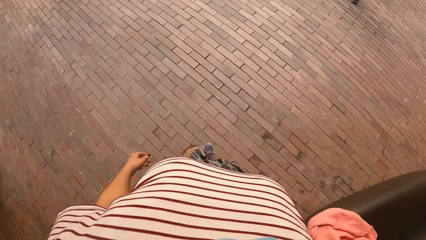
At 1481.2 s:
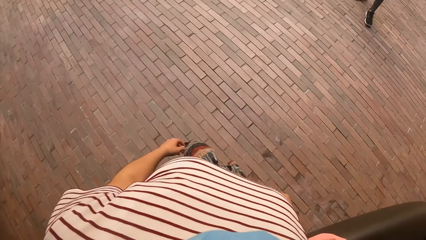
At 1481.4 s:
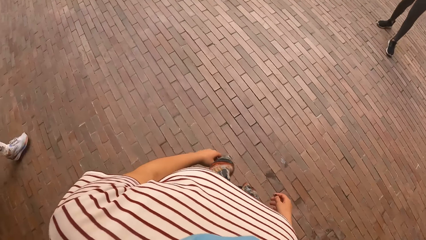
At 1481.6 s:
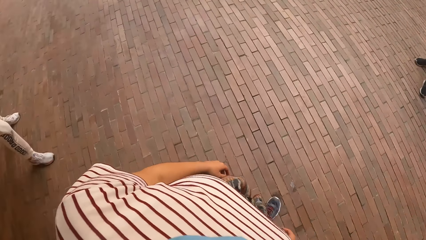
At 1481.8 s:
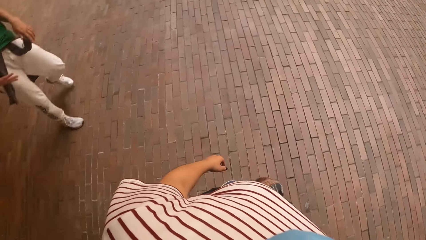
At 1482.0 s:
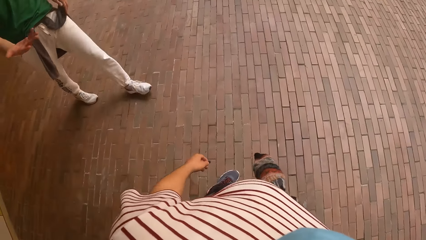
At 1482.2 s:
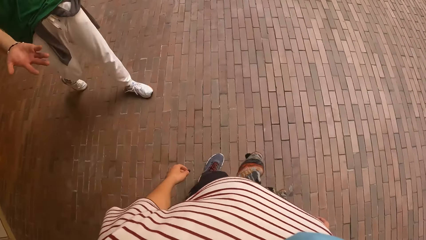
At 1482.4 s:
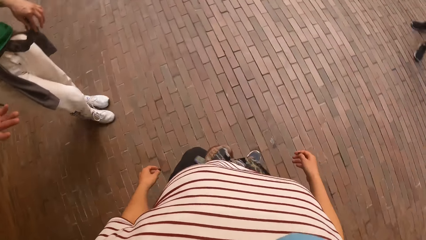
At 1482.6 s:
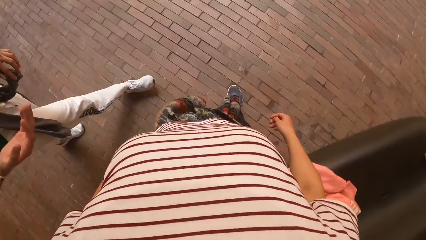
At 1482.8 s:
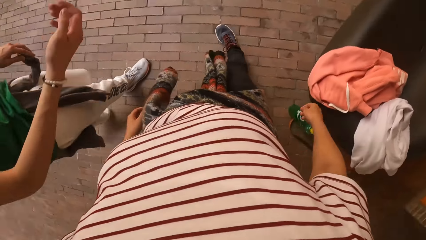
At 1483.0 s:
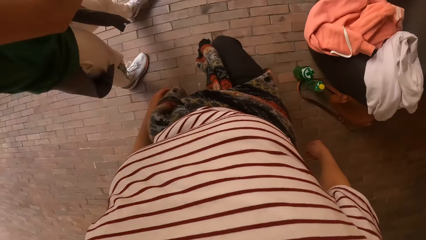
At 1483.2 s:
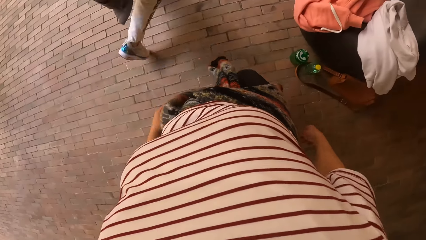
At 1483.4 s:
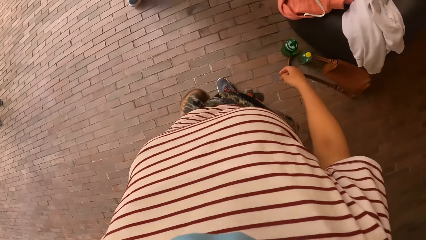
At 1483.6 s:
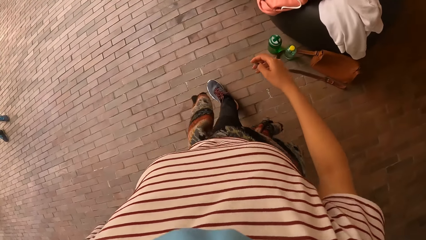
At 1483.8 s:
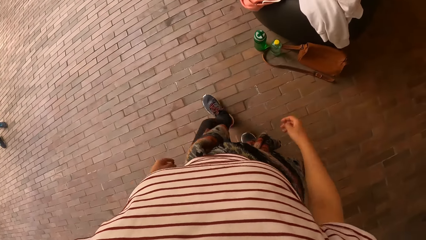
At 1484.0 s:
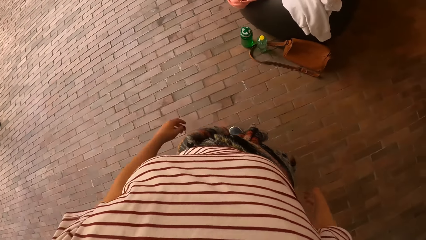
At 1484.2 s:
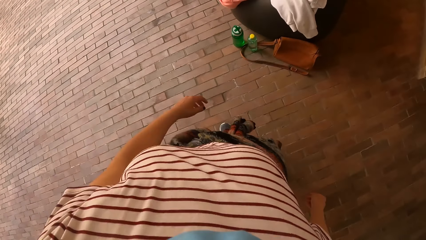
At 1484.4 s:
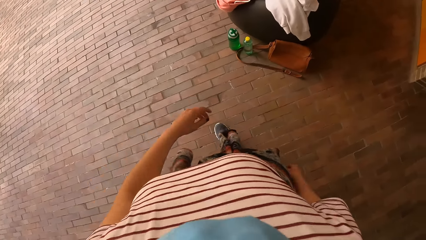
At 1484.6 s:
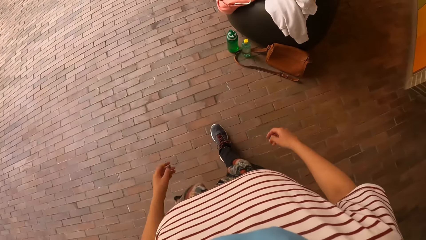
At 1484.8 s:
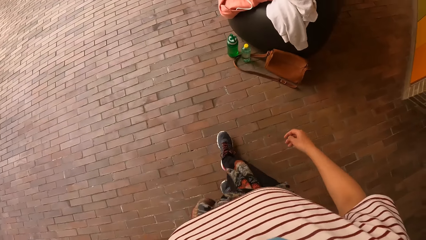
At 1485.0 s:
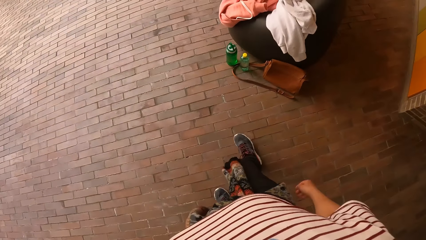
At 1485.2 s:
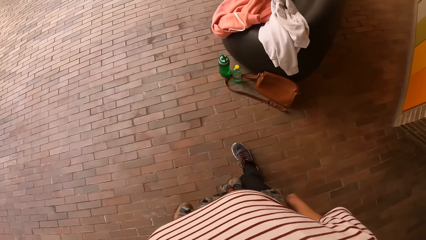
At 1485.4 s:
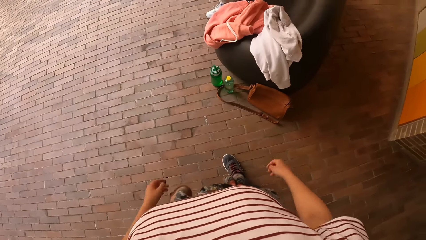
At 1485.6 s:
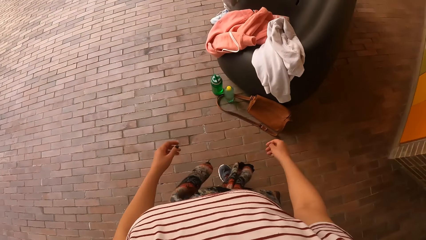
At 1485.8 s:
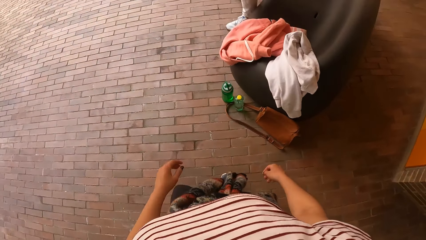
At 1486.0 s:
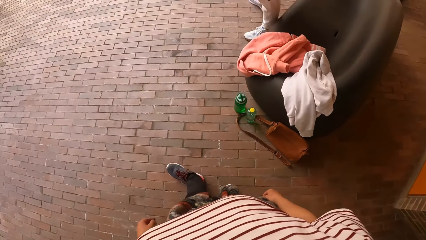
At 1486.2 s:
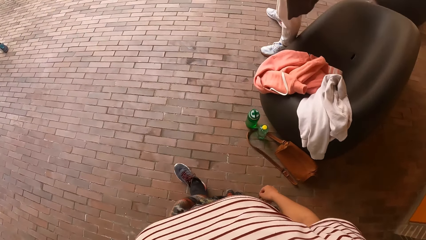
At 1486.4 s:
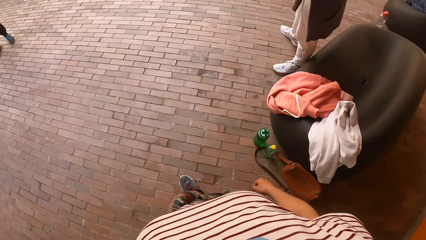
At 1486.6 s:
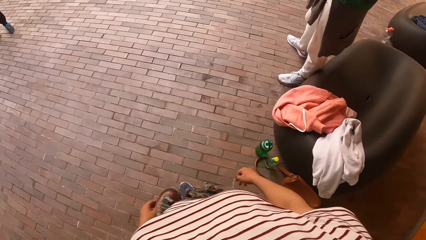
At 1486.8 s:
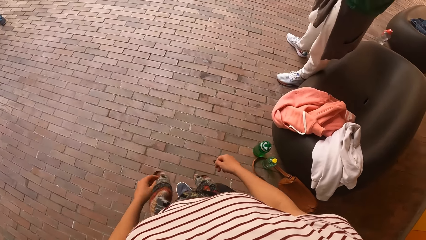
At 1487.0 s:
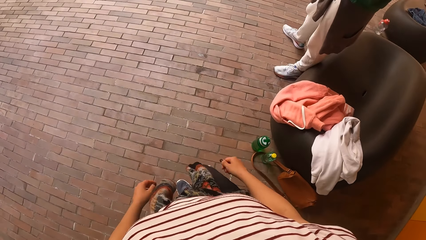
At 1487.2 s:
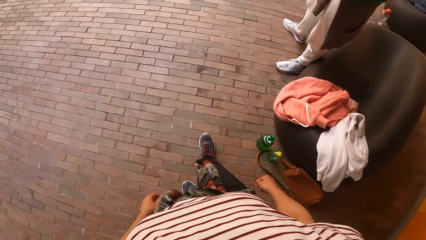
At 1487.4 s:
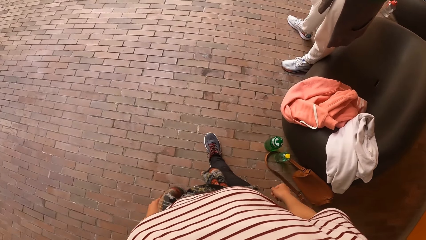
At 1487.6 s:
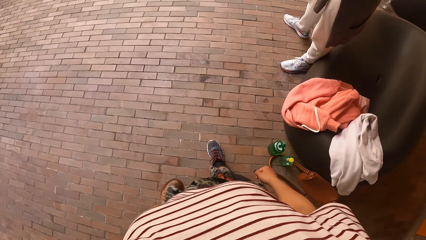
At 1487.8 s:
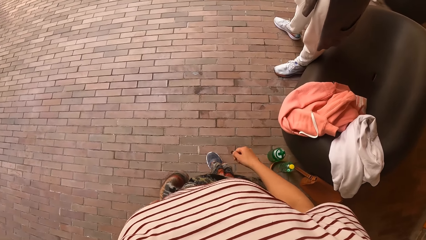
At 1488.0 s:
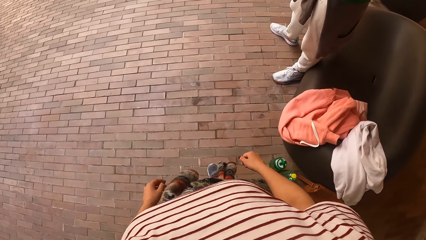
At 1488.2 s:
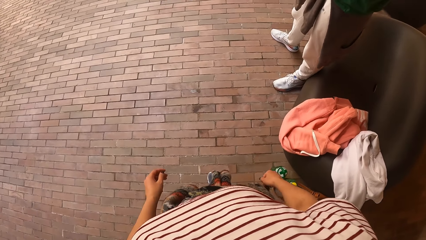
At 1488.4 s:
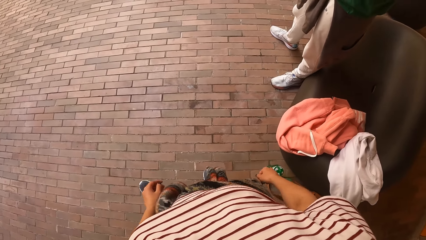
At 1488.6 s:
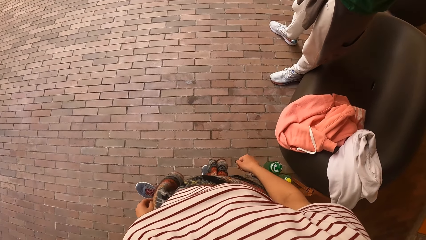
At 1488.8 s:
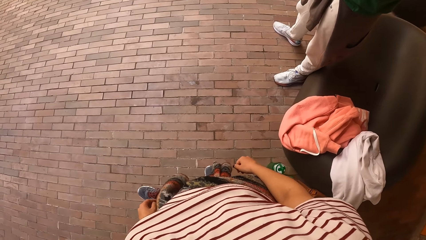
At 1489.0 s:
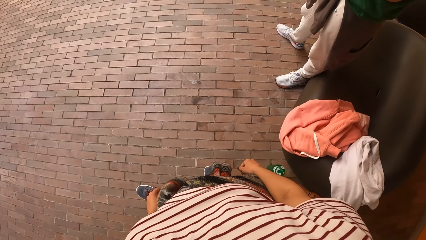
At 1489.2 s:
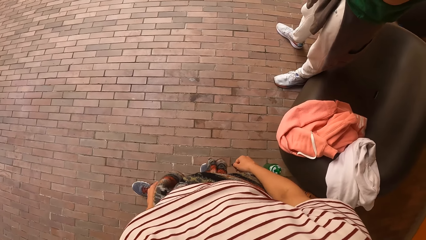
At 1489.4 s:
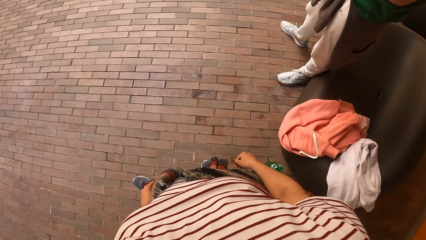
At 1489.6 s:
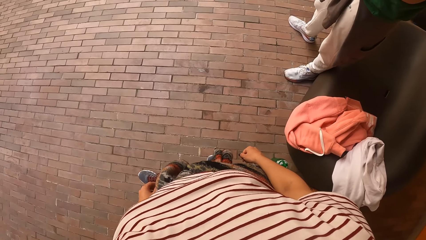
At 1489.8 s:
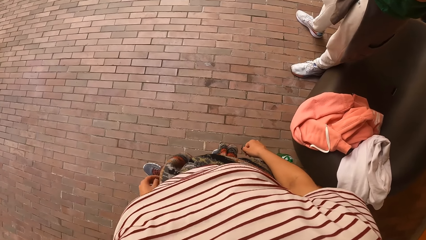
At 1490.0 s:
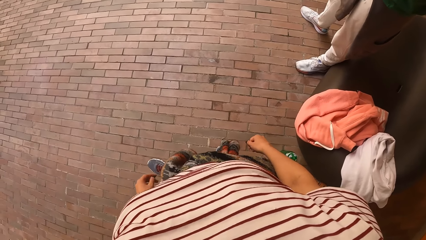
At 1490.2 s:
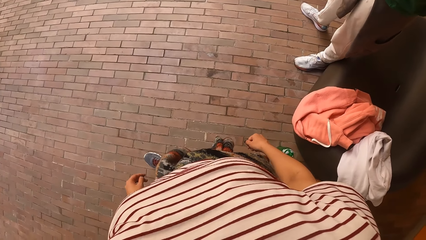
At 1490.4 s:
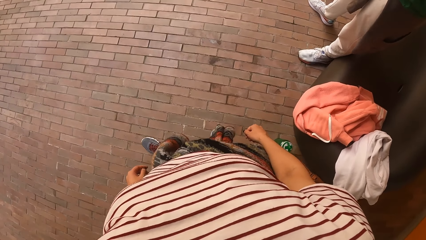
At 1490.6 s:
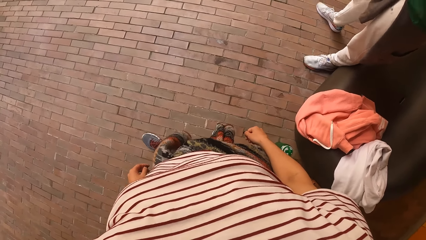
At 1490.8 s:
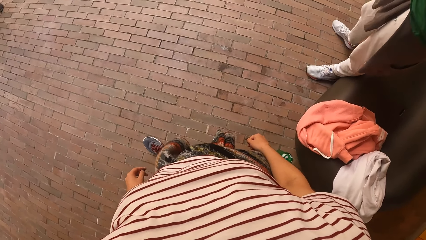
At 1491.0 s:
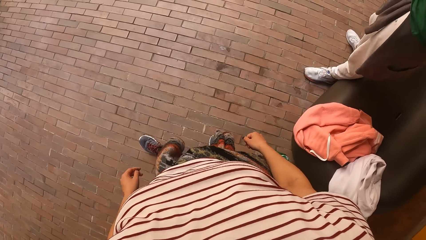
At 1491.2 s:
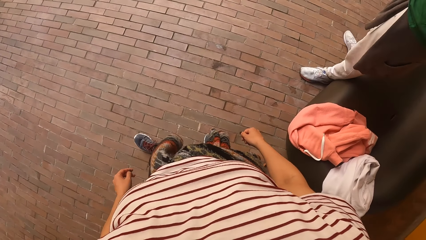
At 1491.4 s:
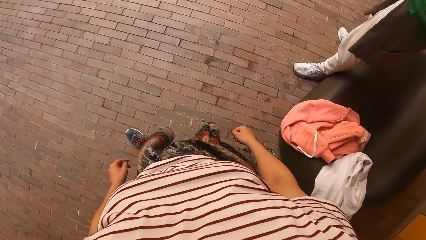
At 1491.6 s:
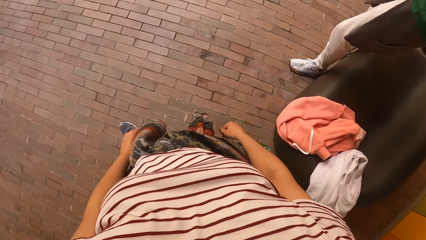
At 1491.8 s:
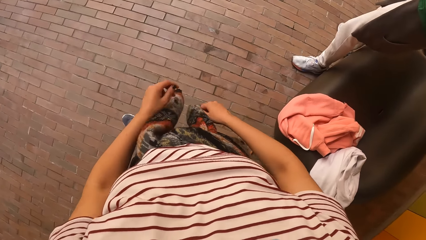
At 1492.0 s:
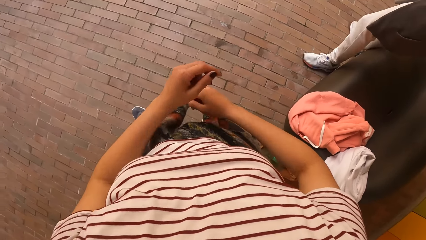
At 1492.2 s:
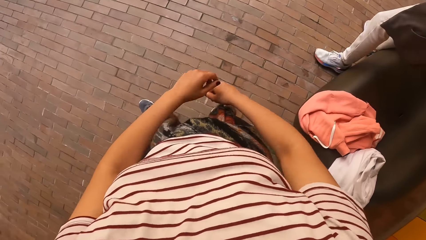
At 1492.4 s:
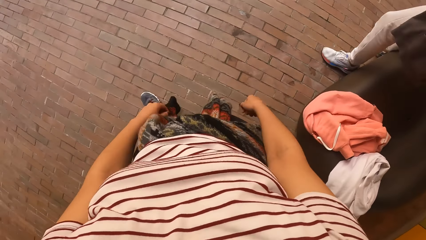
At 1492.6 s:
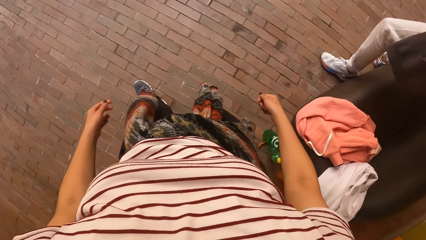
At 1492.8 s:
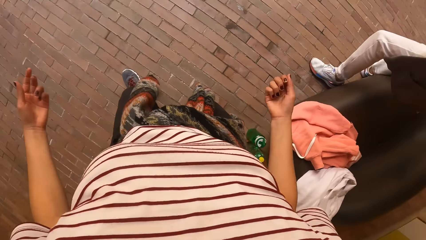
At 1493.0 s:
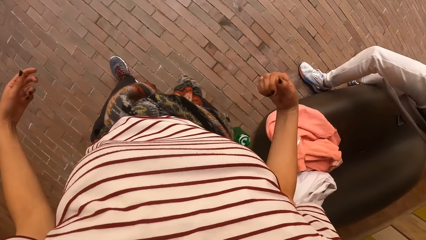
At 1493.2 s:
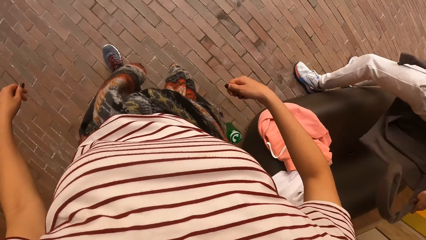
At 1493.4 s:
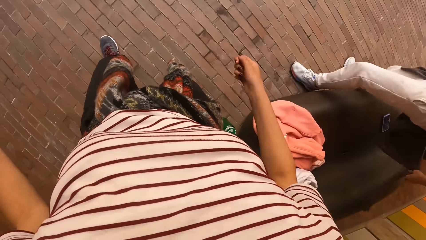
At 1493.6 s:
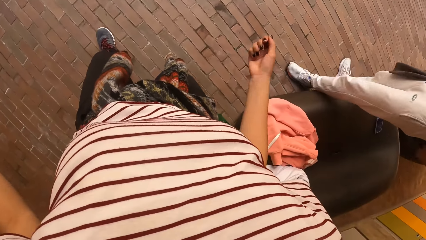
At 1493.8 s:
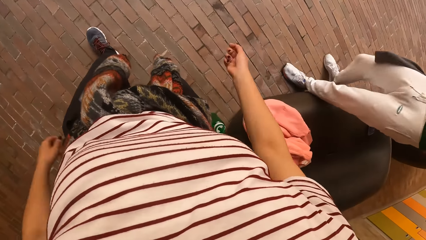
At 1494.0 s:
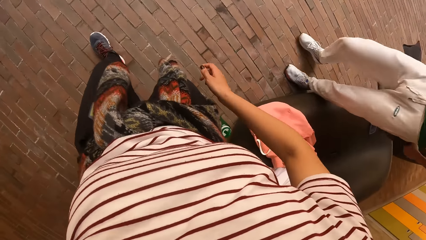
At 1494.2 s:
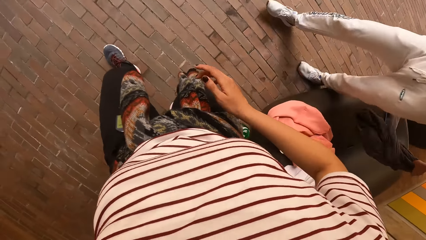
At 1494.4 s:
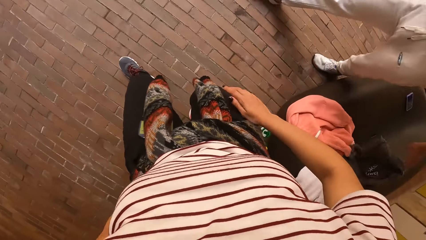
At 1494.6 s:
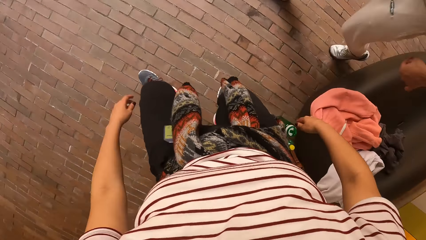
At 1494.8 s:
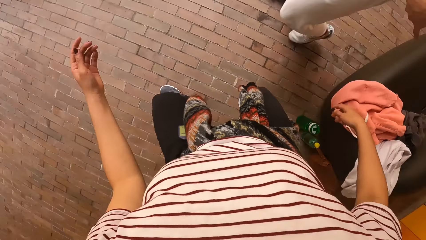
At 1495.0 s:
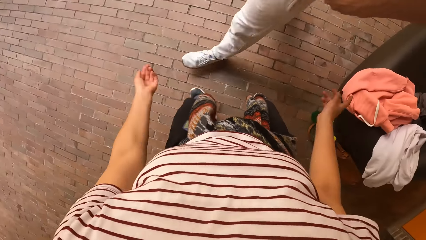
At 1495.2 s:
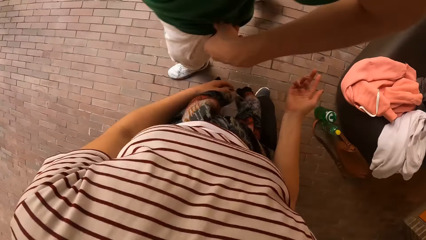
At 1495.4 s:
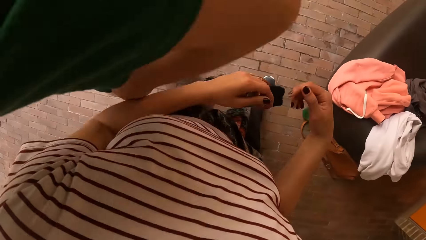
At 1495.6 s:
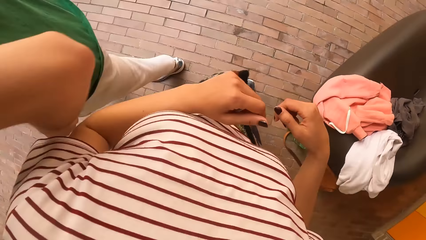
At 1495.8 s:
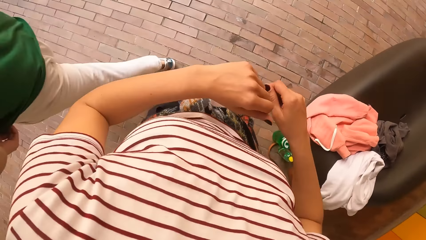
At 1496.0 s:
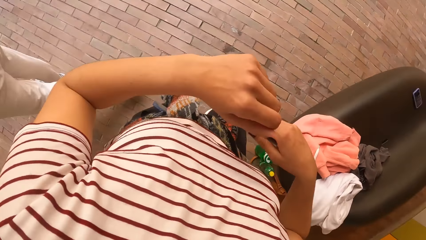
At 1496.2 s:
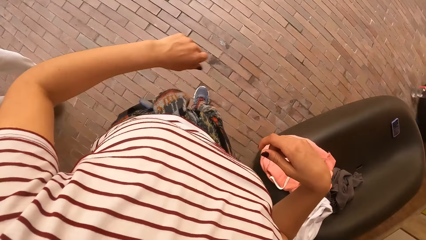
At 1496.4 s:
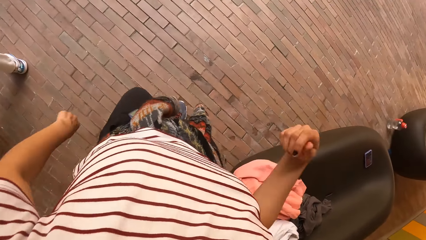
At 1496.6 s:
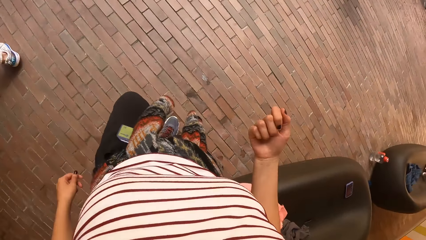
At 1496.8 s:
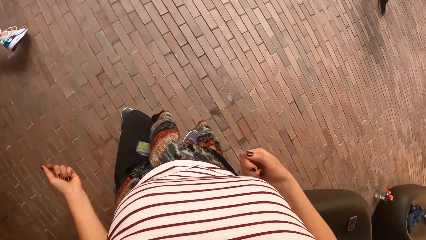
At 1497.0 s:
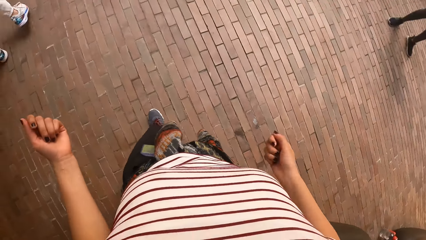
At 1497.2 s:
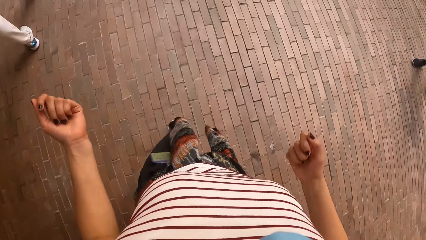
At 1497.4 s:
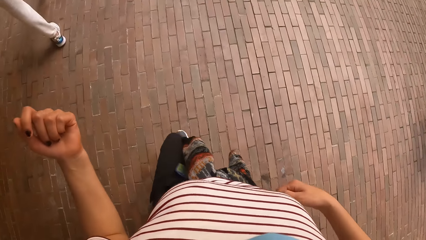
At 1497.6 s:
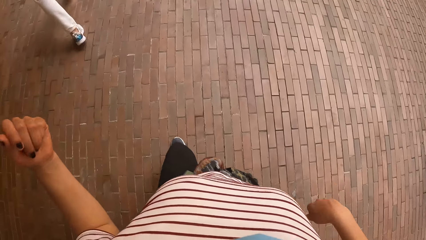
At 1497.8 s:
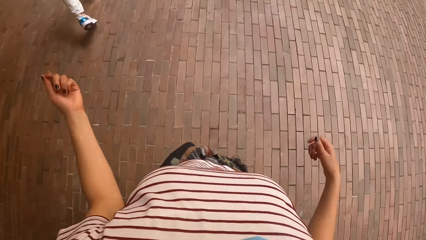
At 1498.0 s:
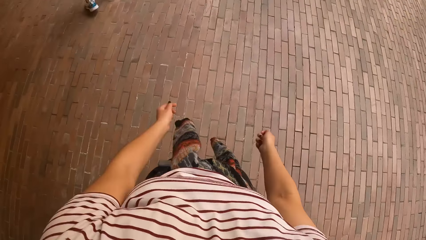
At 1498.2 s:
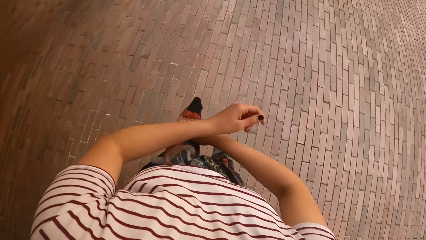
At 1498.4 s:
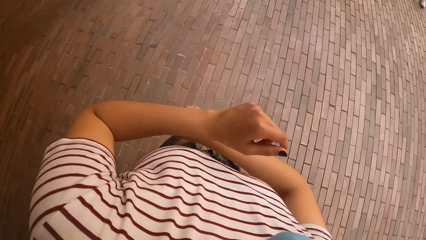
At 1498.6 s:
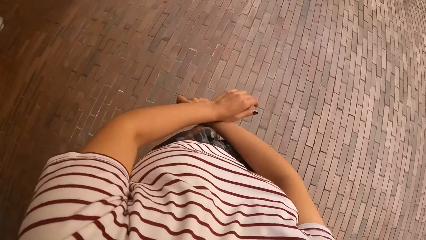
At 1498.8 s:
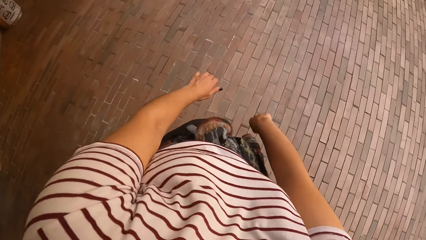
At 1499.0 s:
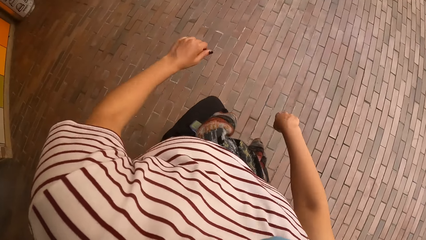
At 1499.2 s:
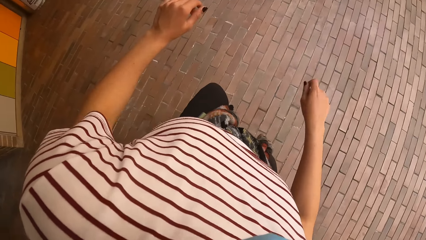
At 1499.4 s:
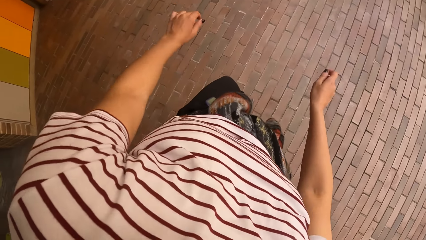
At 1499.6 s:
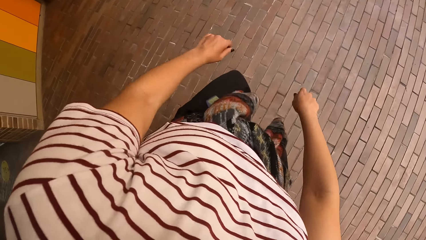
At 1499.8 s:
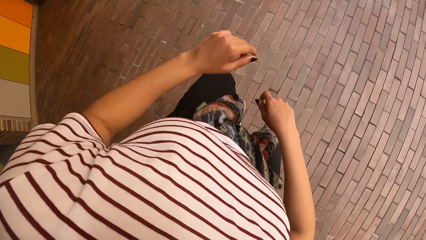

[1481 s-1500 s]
The man interacts with the camera wearer. The camera wearer looks around. They swing both hands and dance with friends.
